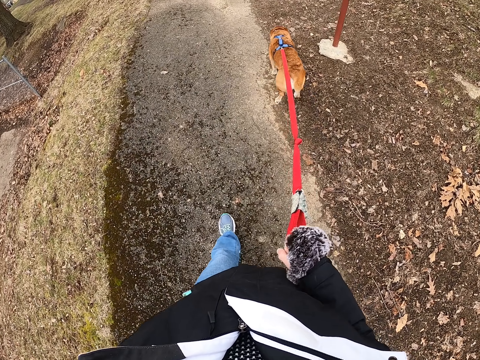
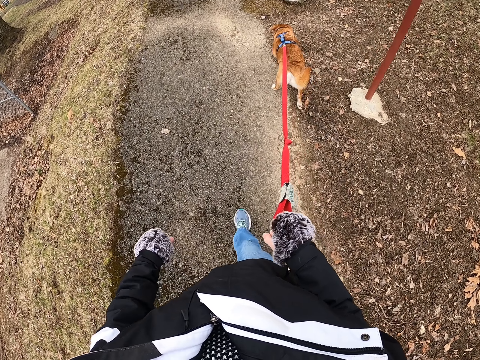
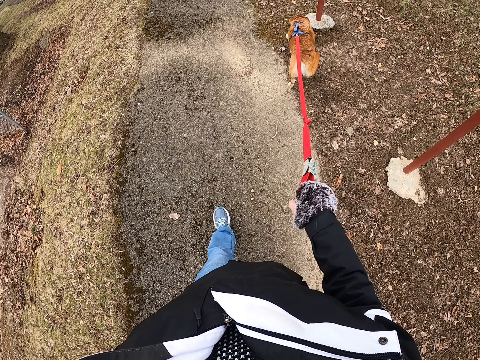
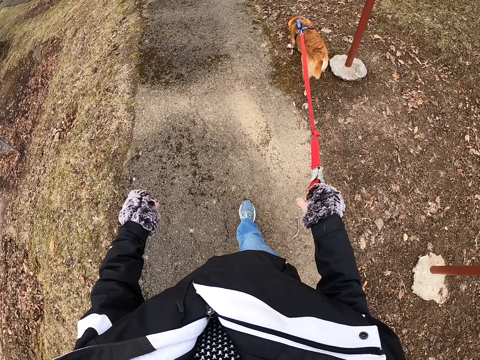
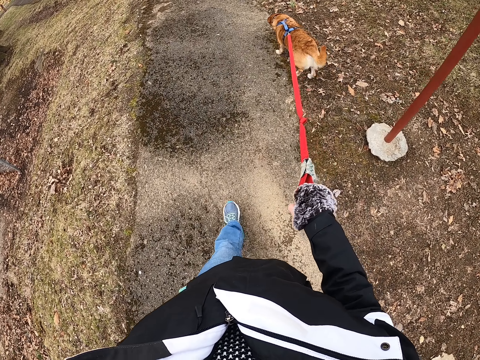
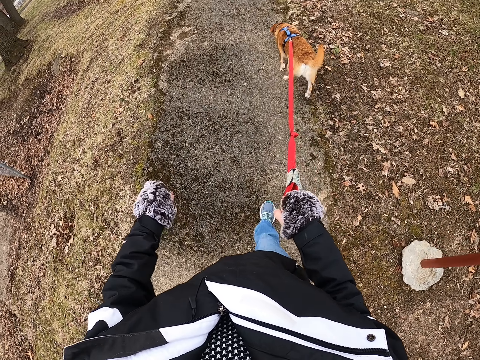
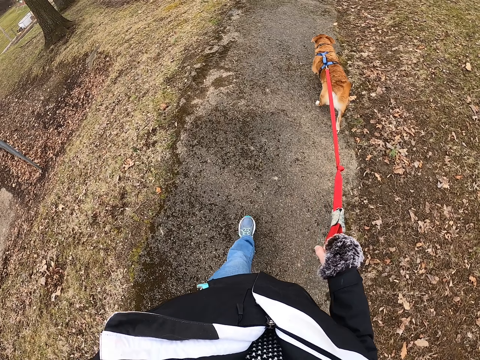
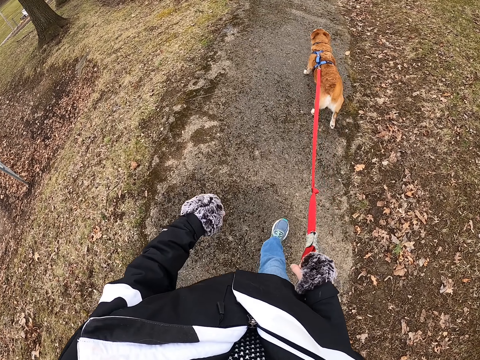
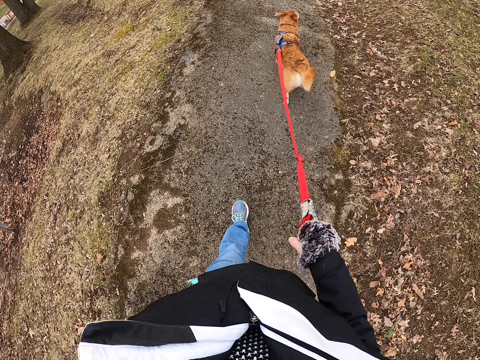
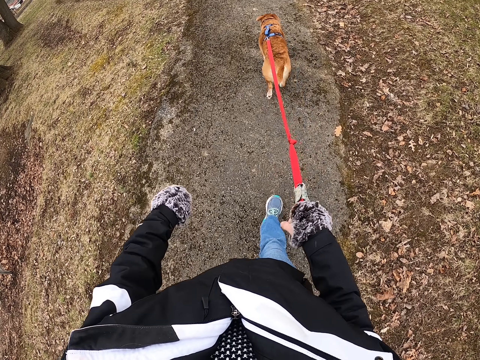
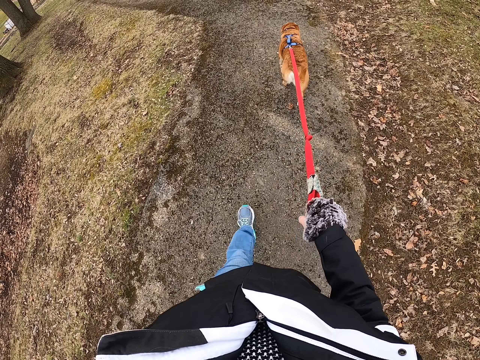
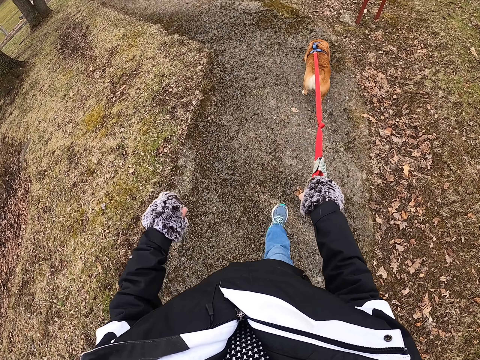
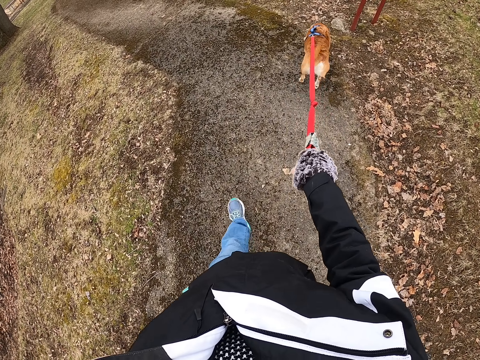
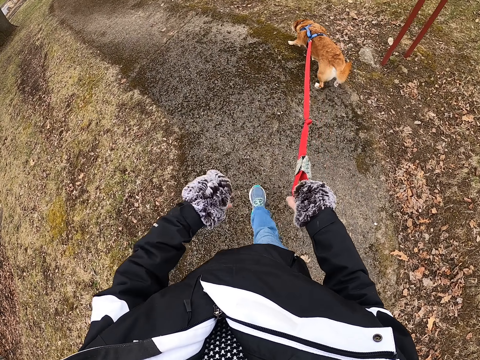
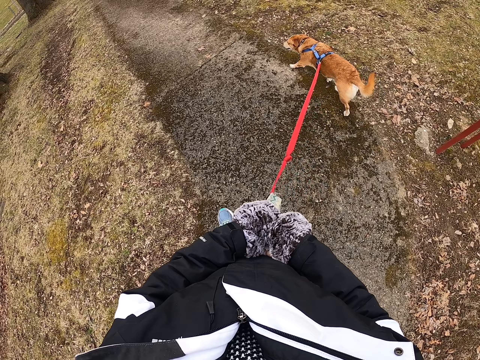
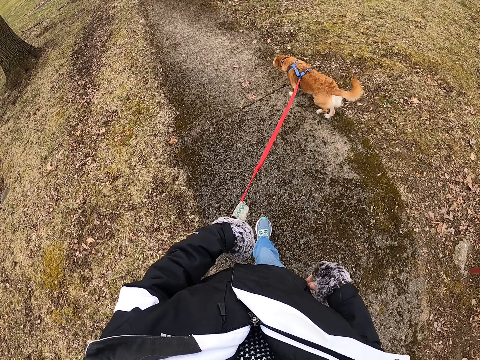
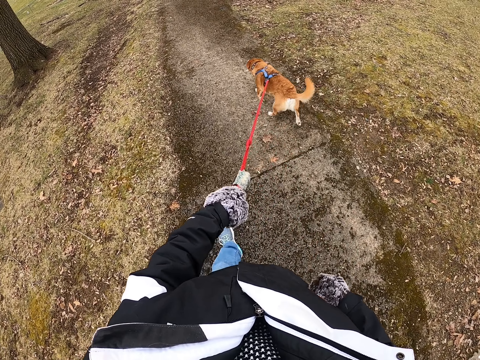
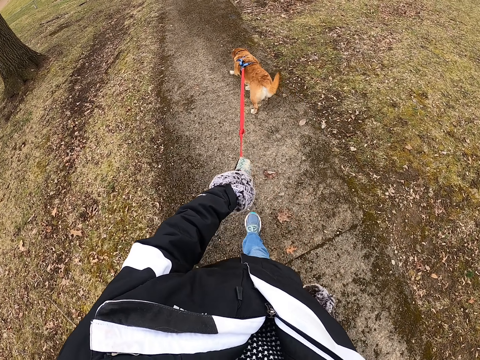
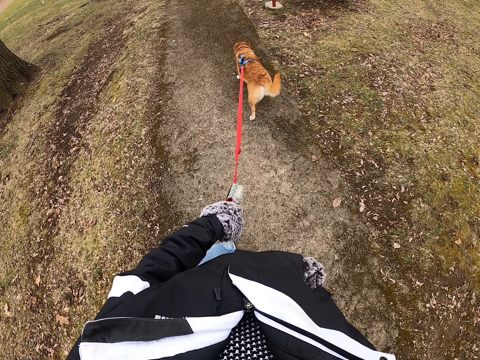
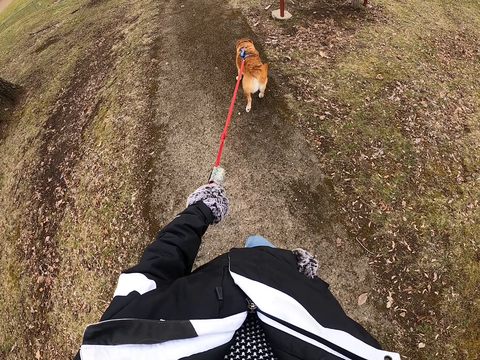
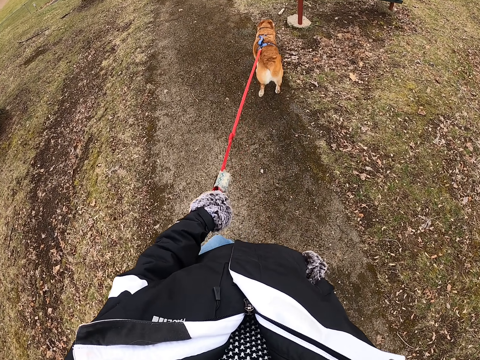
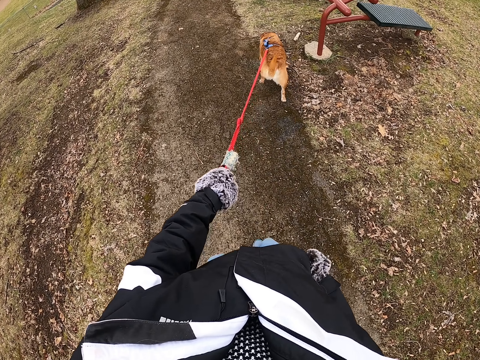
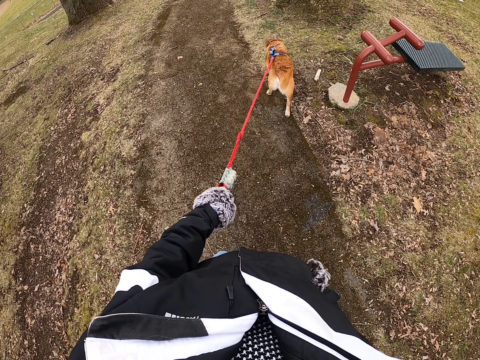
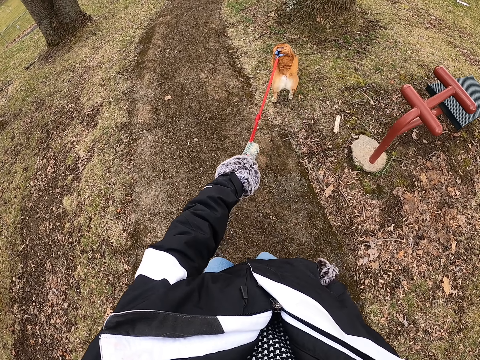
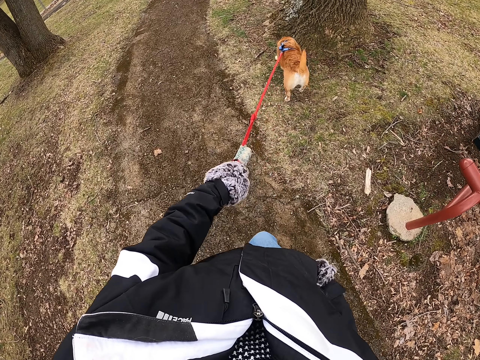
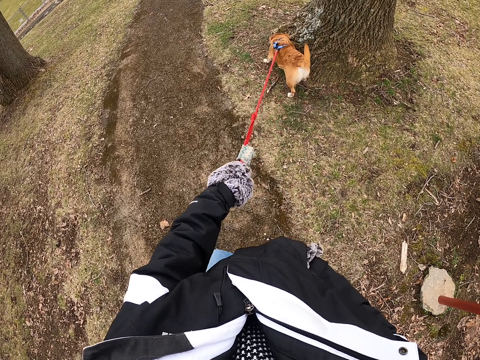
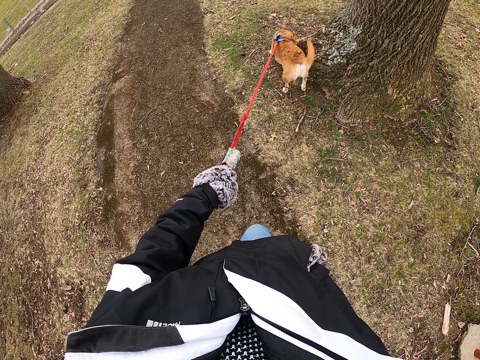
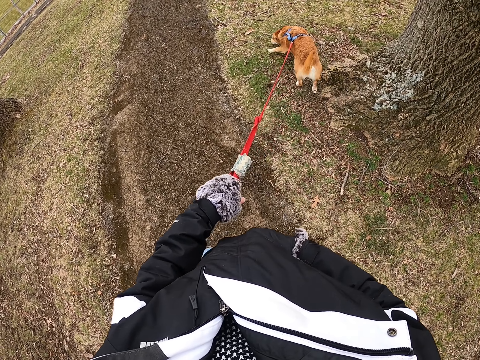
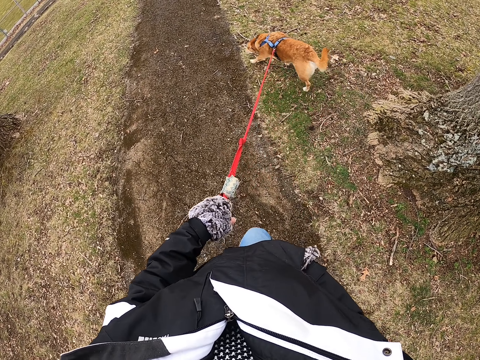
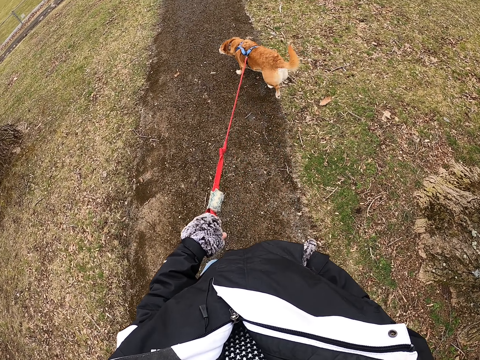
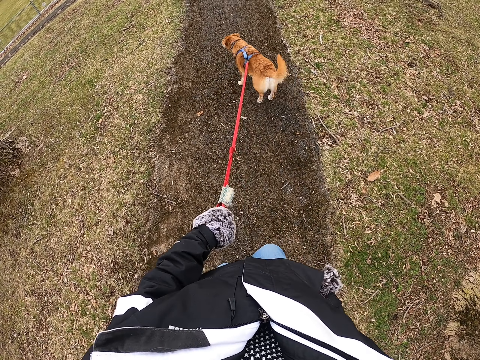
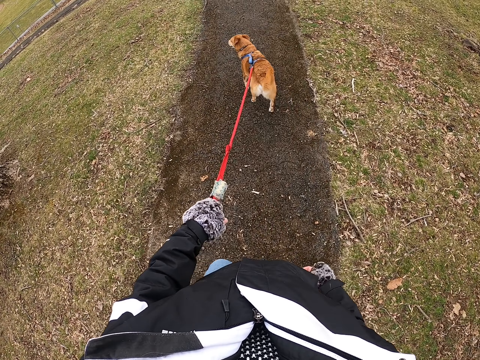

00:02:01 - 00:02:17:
The camera wearer holds the dog leash with both hands. They walk on the road with the dog. They put the right hand in the pocket. They do something in the pocket with the hand. They walk on the road with the dog.

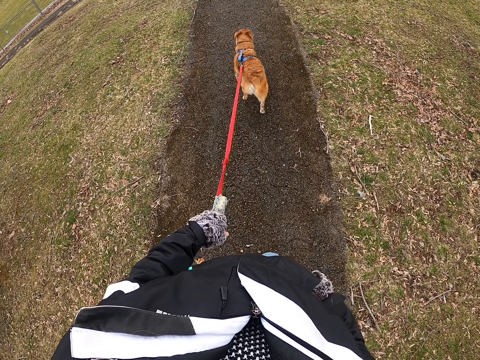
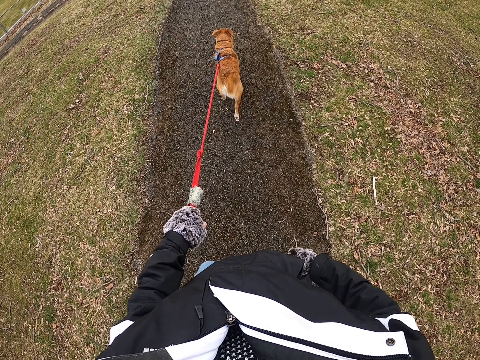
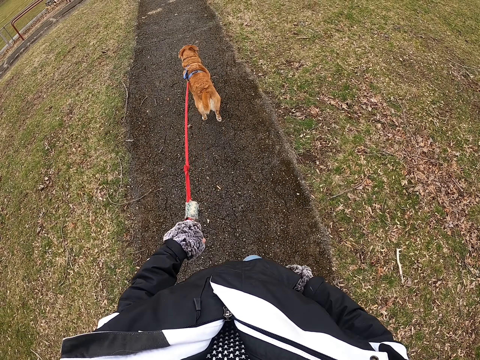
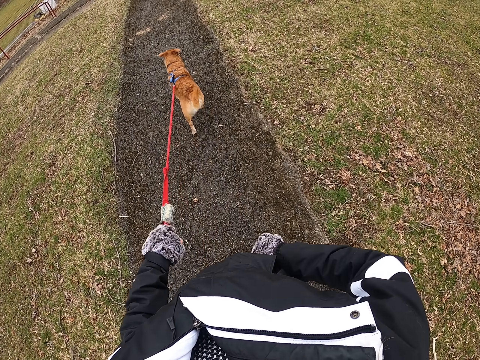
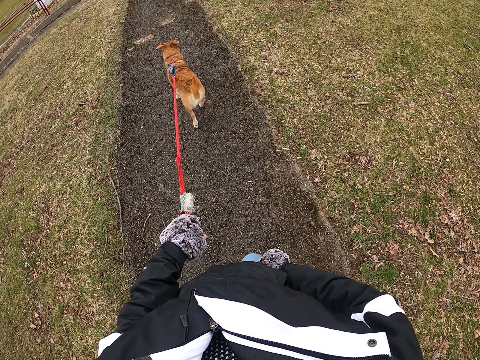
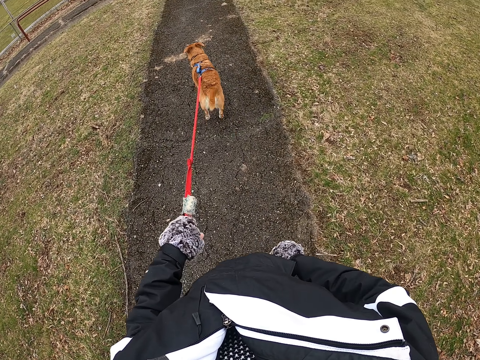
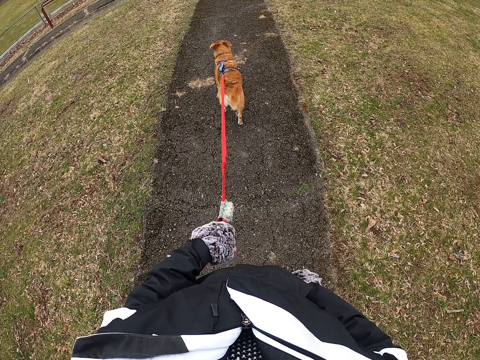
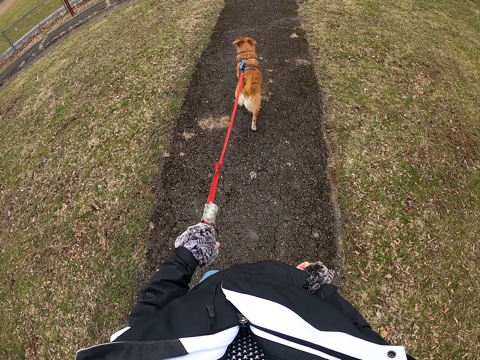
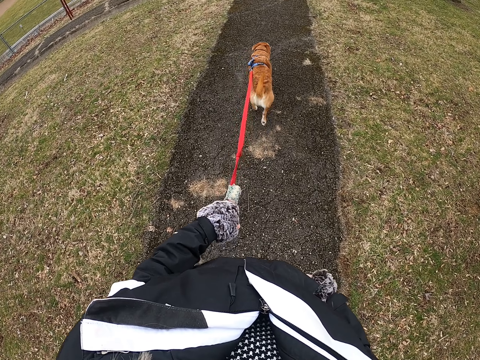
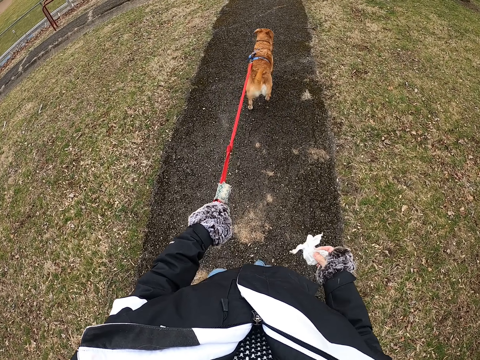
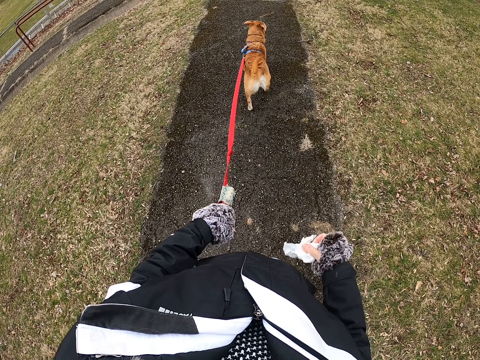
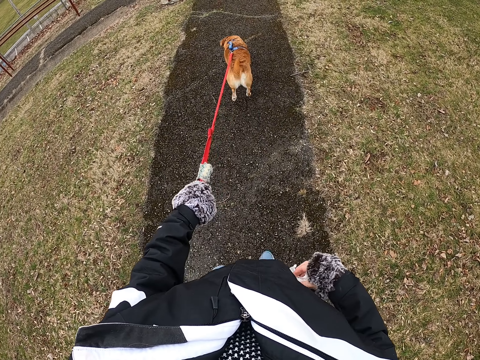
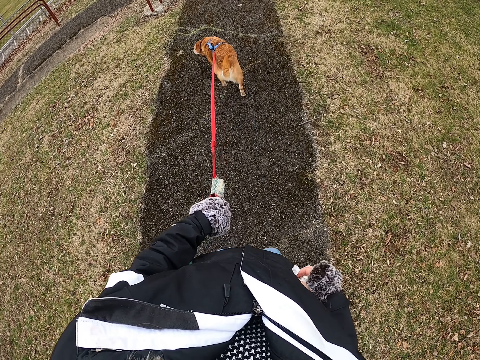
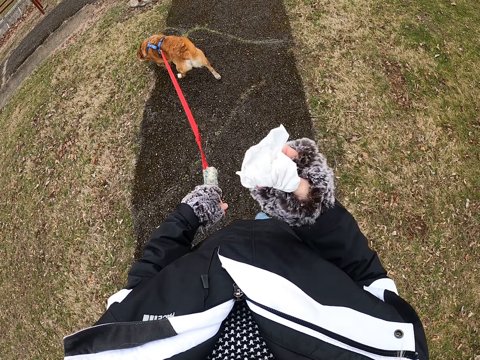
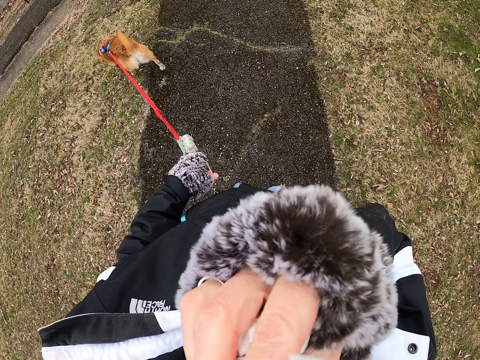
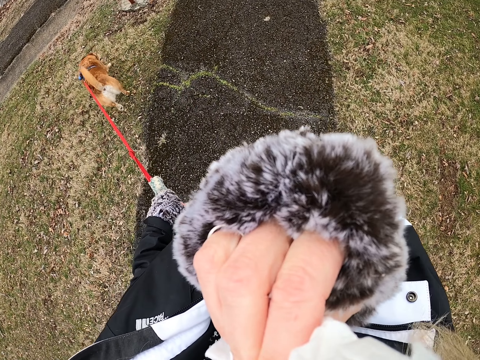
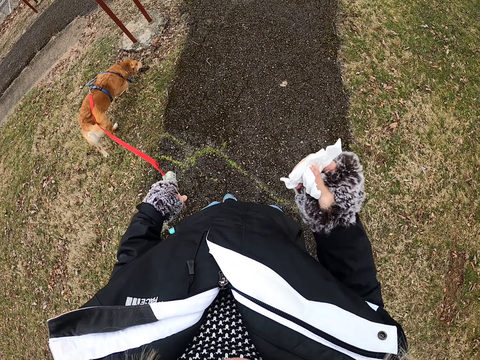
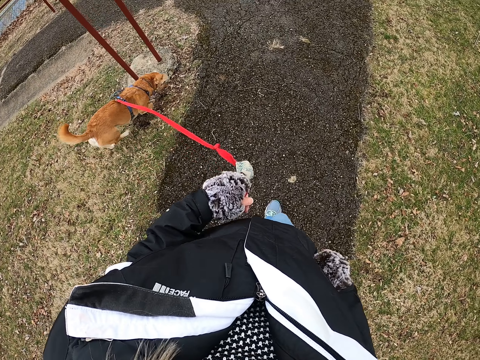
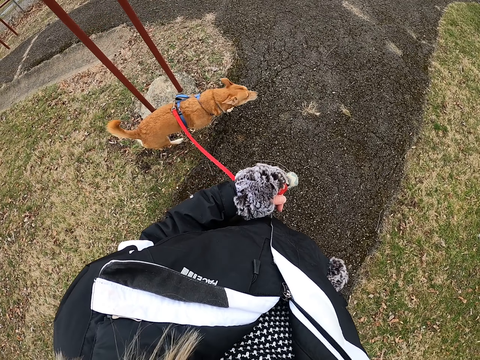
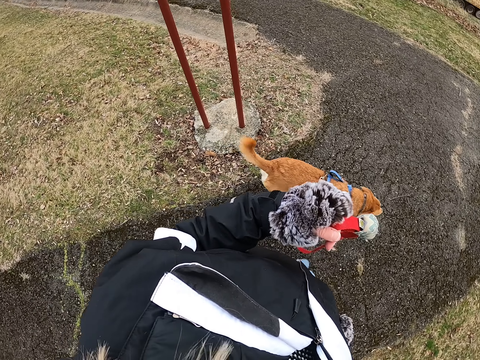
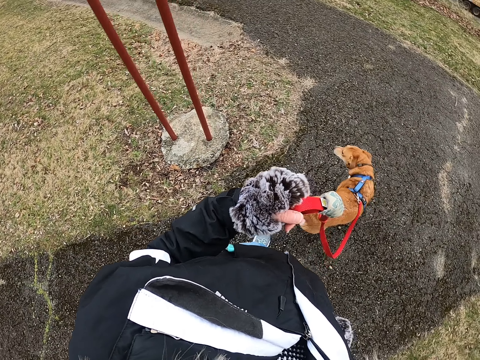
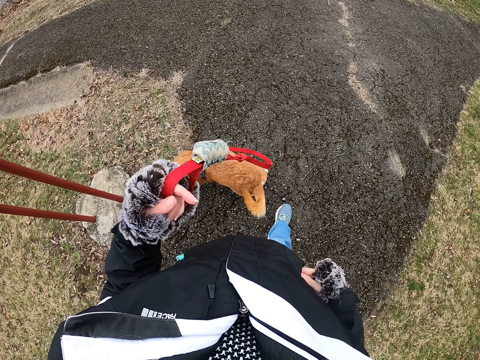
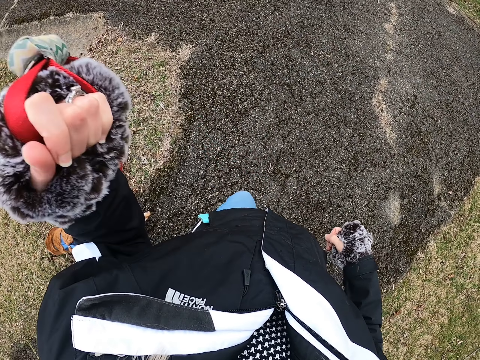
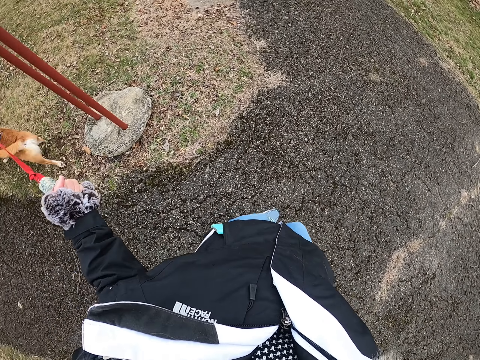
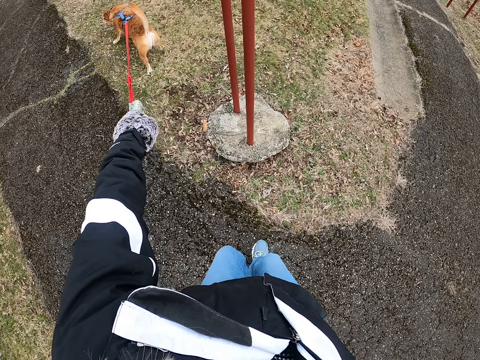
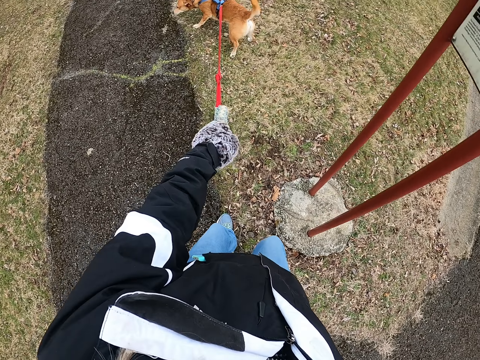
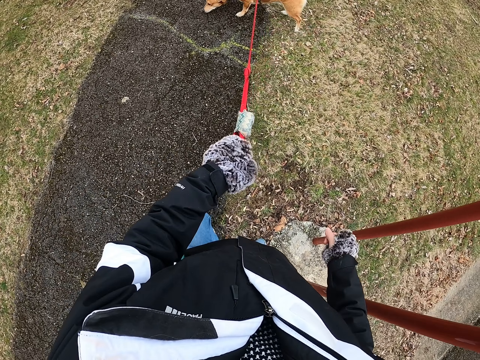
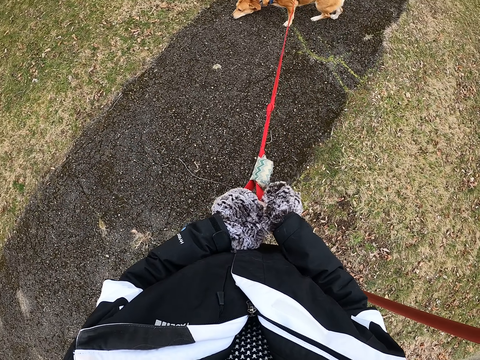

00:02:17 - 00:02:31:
The camera wearer pulls out white clothing from the pocket. They walk on the road with the dog. They wipe the face with the white clothing. They put the white clothing in the pocket. They walk on the road with the dog. They lift the leash with the left hand. They pull the dog leash. They walk.
